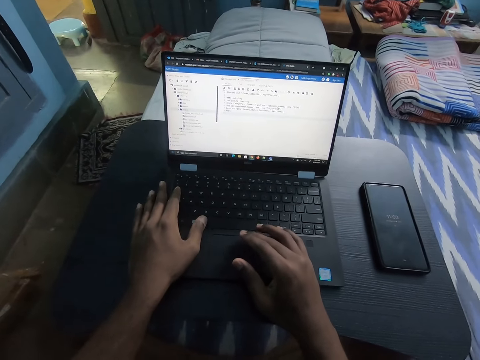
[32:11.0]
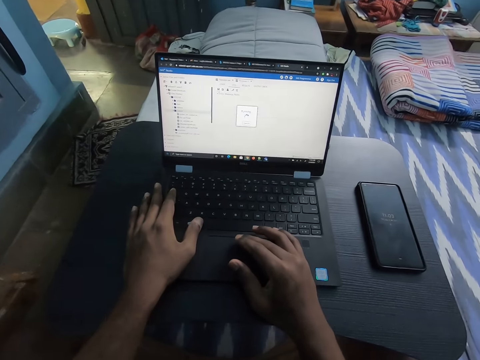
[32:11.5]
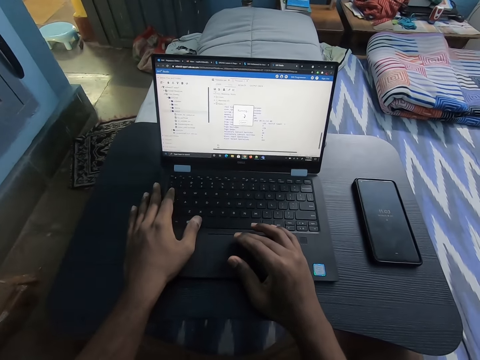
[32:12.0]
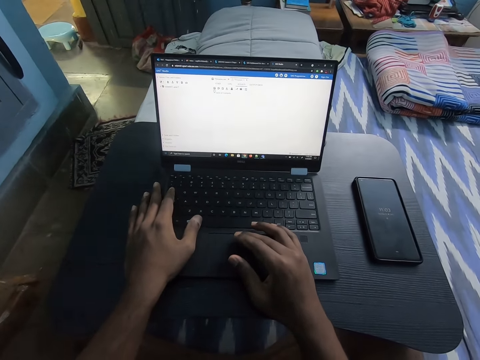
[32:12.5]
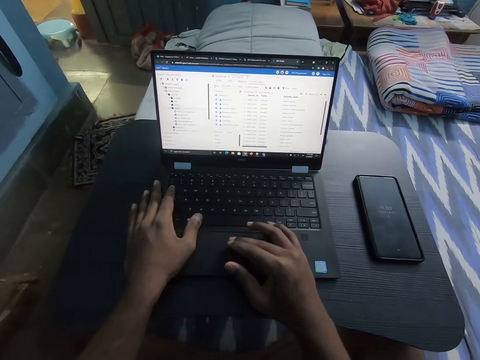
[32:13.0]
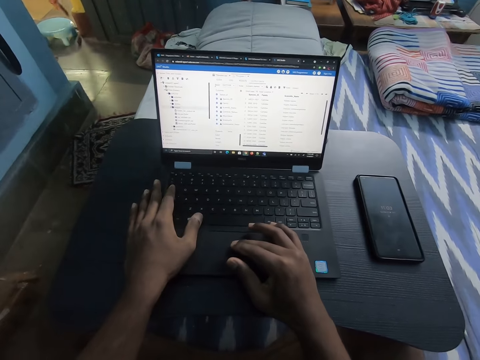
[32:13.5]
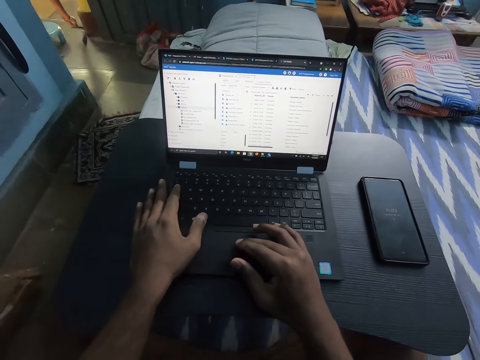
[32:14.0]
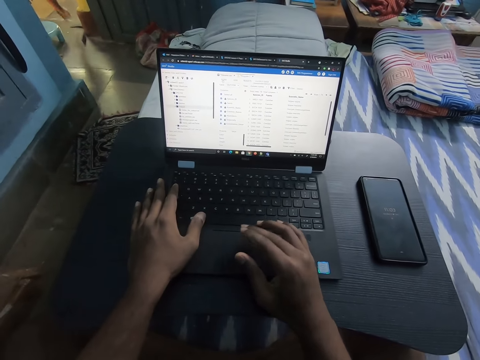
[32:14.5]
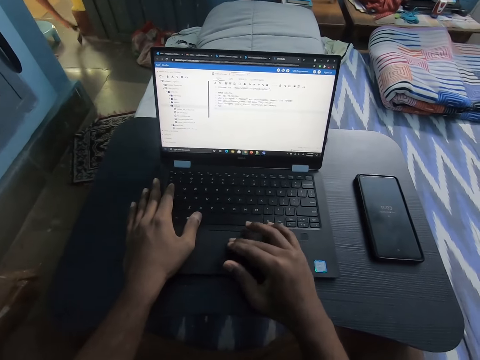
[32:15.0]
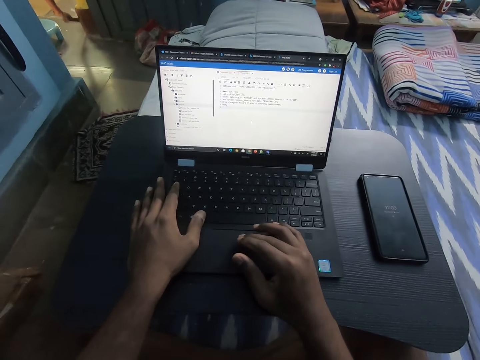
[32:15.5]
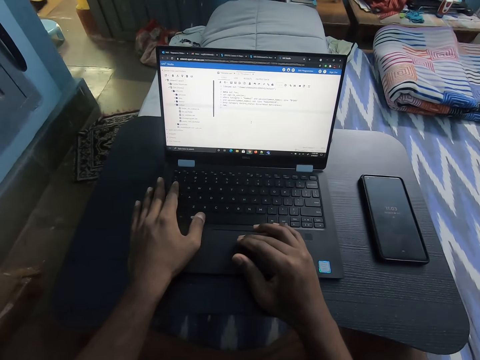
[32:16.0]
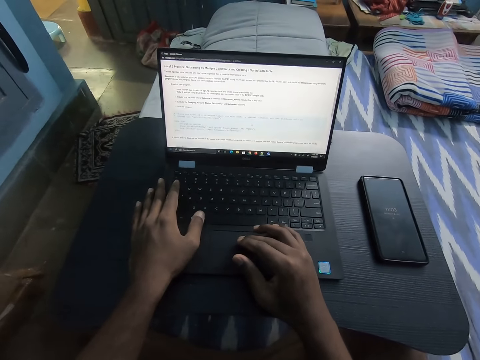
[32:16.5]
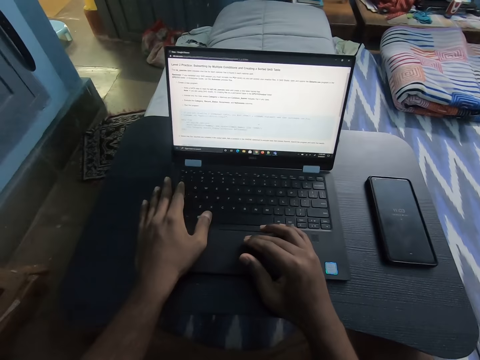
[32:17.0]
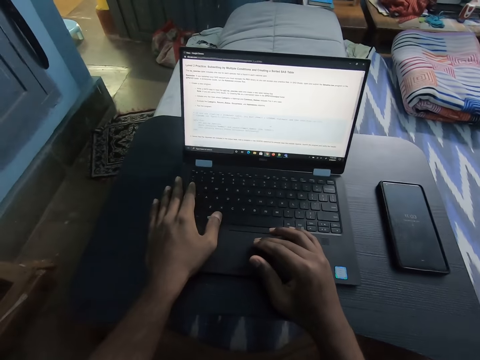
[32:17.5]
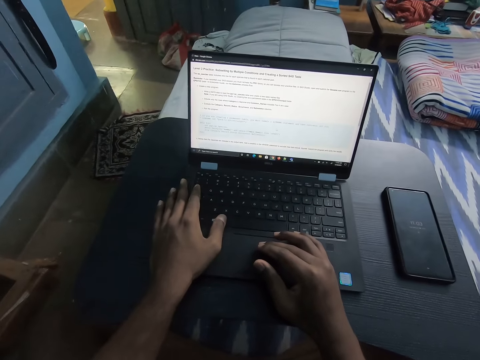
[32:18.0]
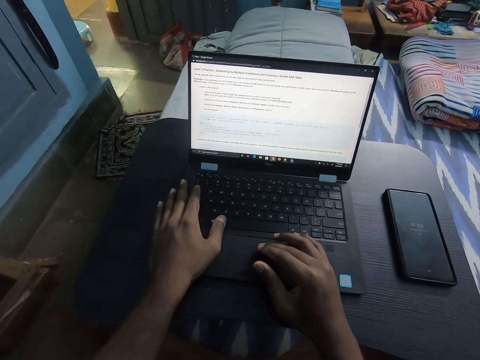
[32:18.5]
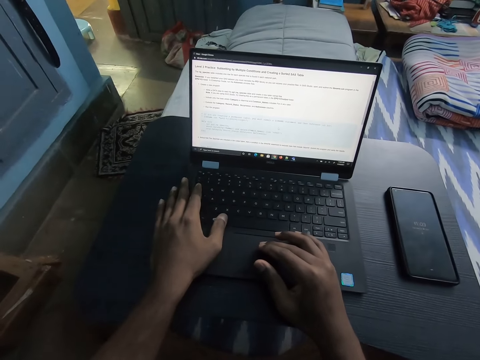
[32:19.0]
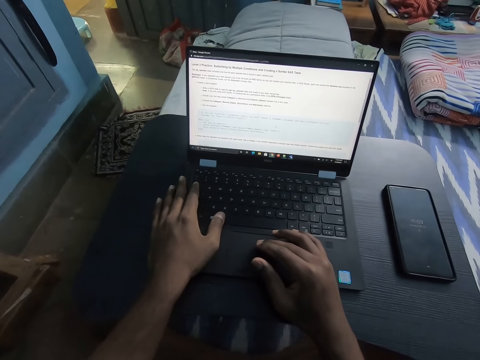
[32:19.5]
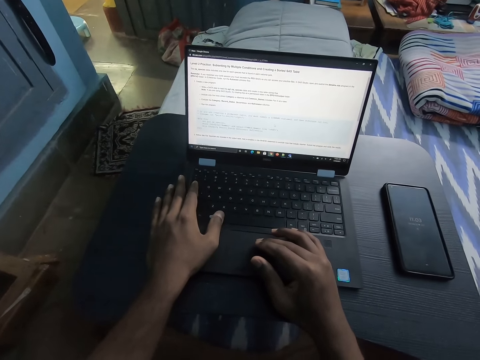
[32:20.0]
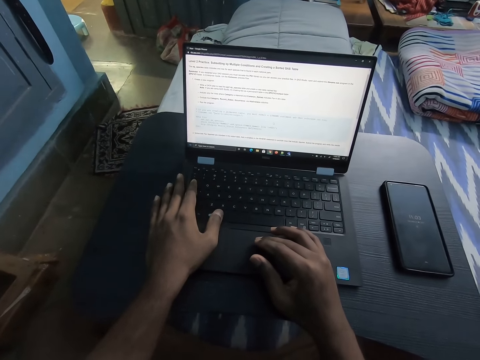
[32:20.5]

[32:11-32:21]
A man shifts a stool at the entrance of a room with his right hand. The man picks up a hoe on the floor at the entrance of the room with his right hand.

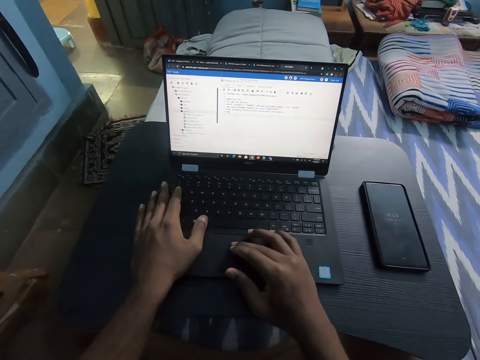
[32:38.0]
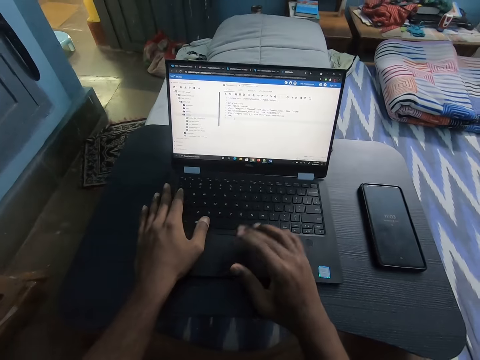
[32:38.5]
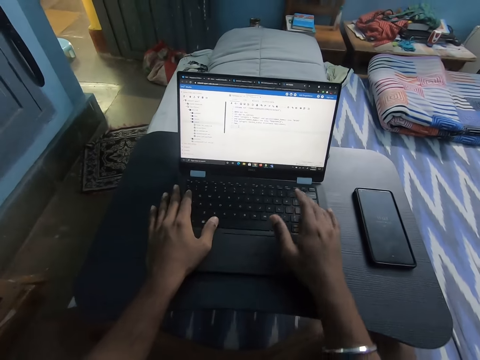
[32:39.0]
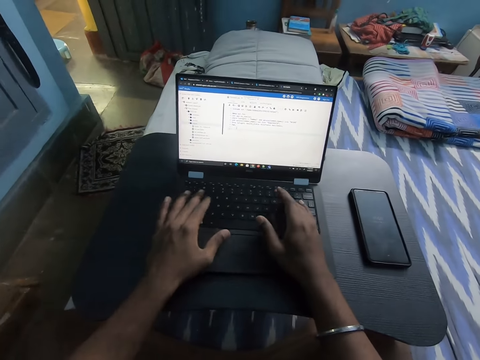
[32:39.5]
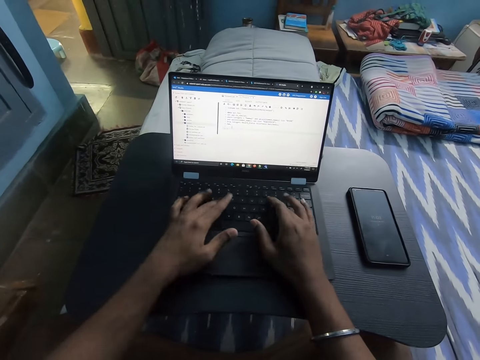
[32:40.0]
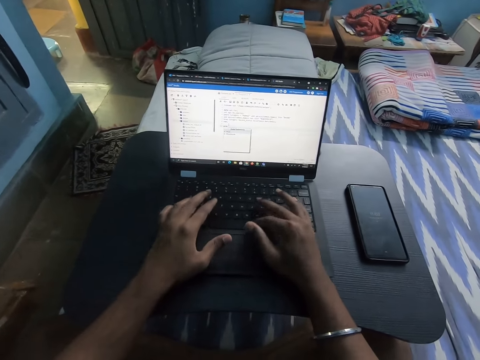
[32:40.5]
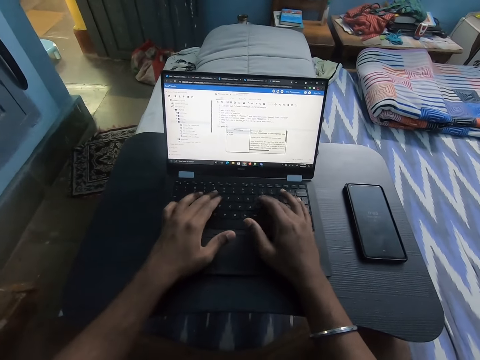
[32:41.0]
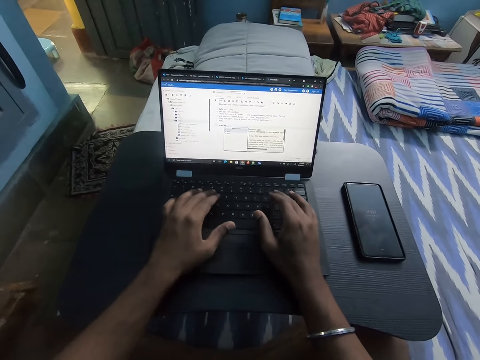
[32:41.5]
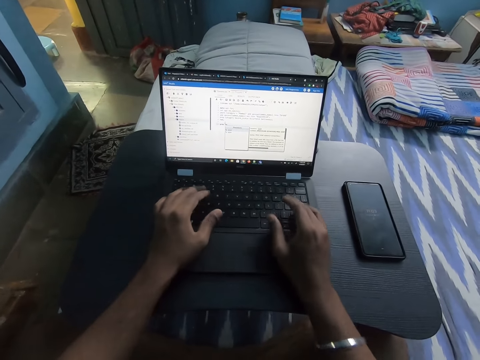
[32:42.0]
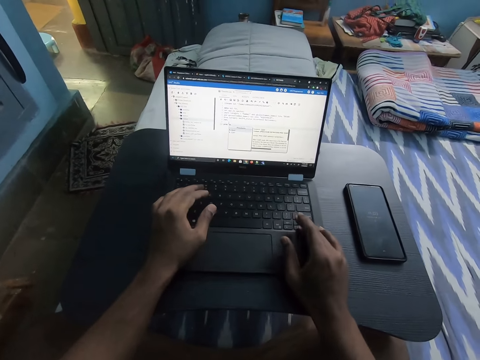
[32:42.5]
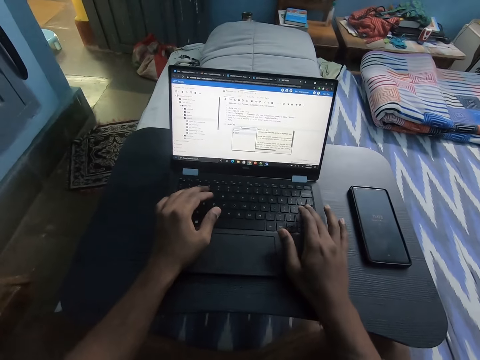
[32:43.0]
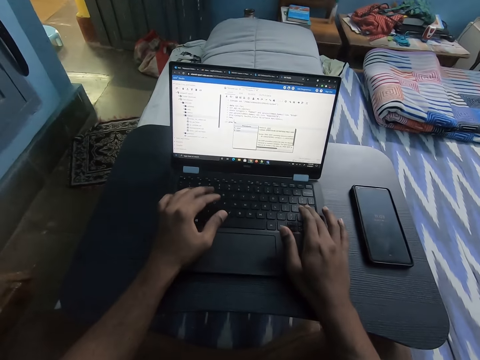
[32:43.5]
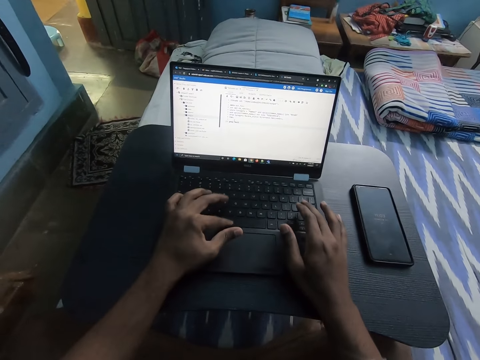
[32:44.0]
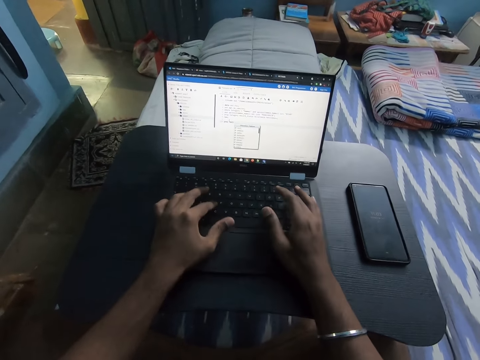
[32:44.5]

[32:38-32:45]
The camera wearer types on the laptop on the portable laptop table with both hands.

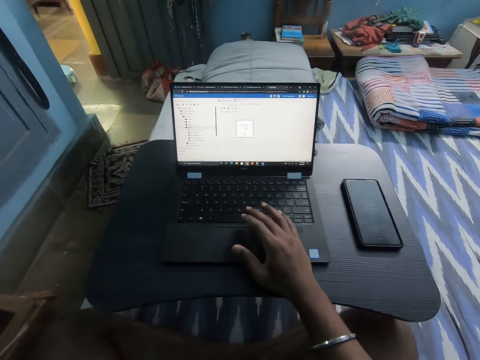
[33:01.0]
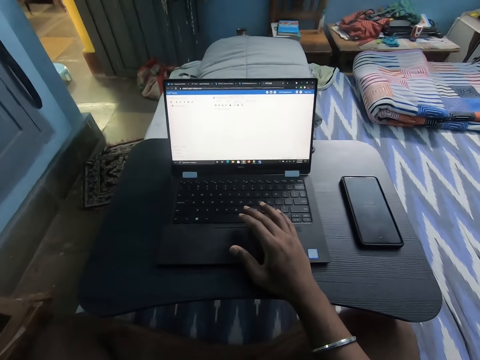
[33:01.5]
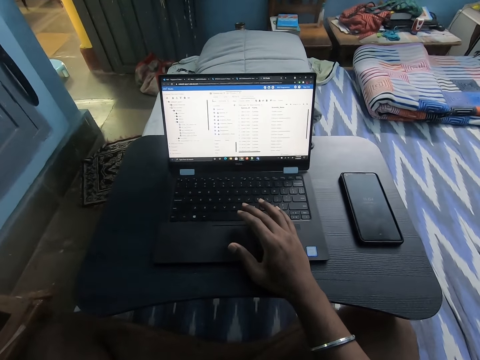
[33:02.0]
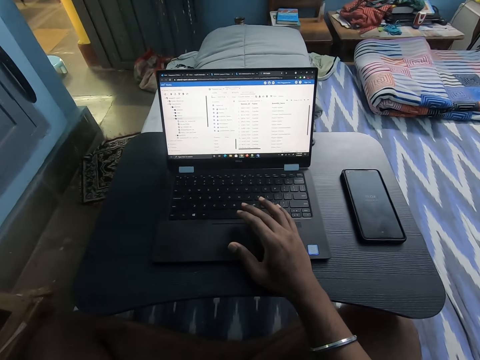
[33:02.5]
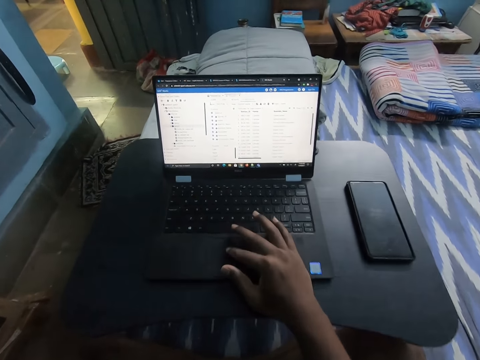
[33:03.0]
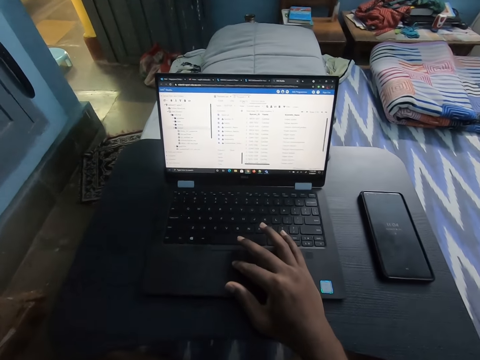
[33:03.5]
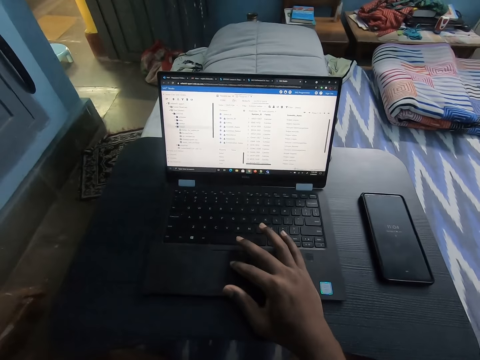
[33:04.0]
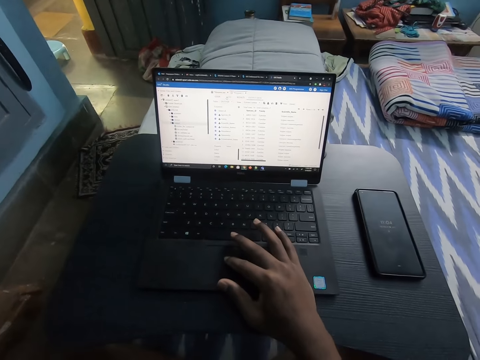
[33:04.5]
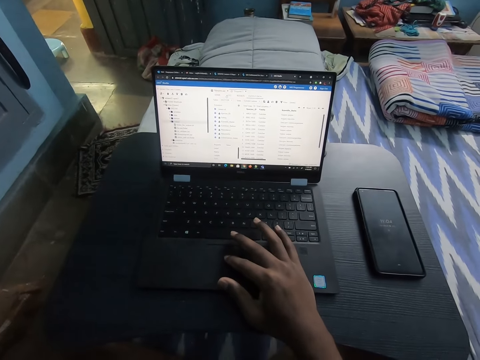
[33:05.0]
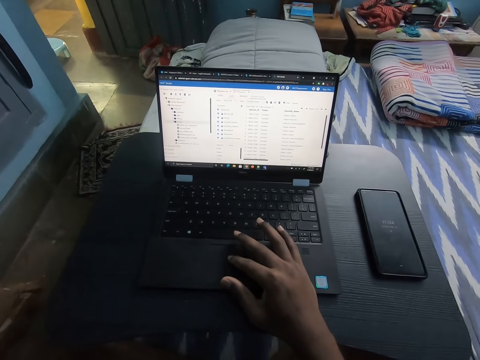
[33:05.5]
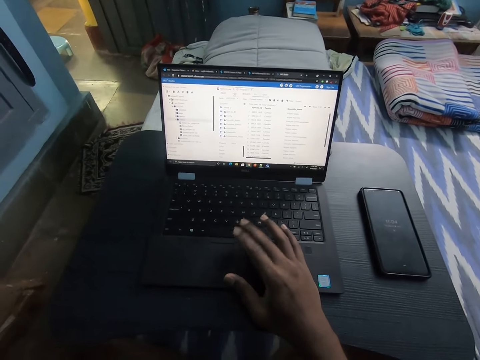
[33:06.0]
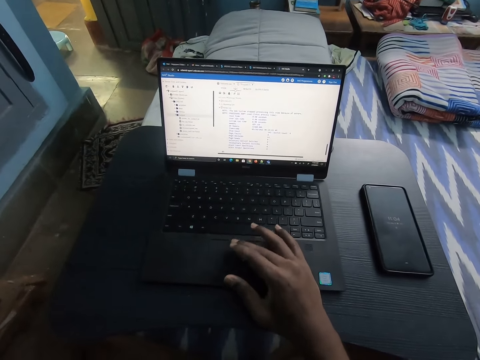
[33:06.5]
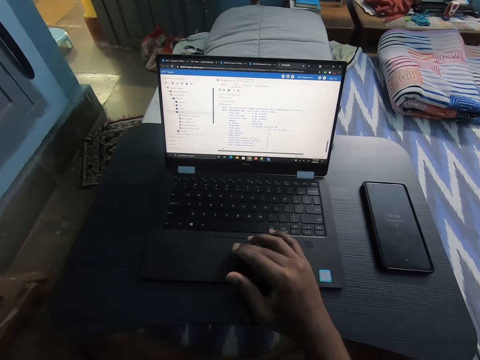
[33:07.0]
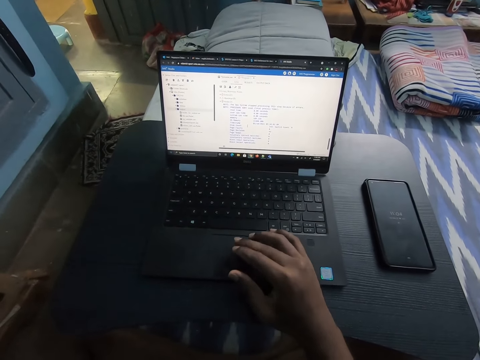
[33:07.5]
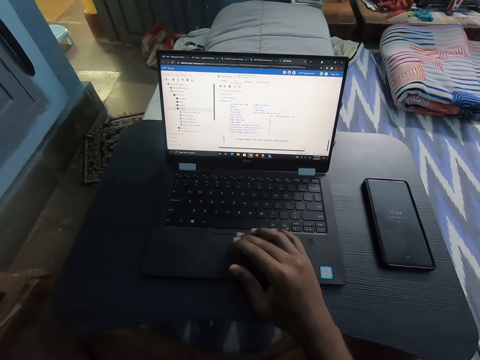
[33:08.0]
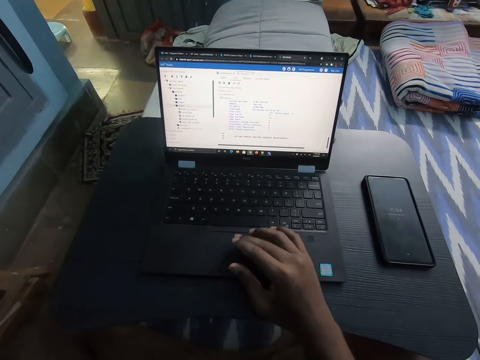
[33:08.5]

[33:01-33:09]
The camera wearer operates the laptop on the portable laptop table with his right hand.
